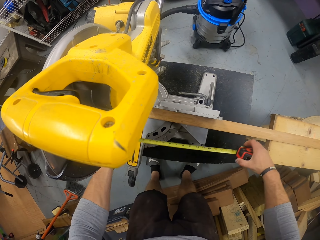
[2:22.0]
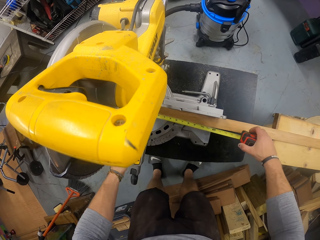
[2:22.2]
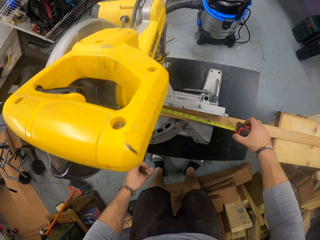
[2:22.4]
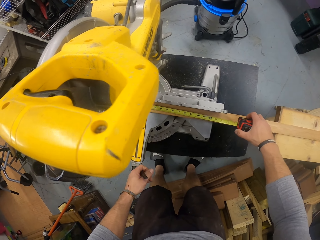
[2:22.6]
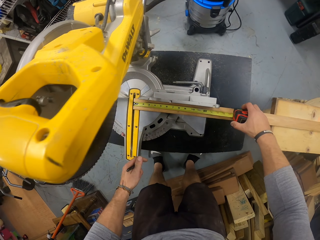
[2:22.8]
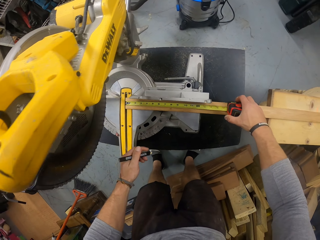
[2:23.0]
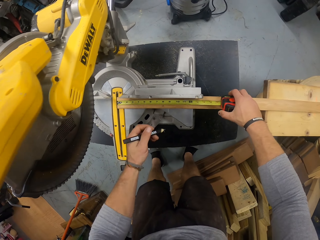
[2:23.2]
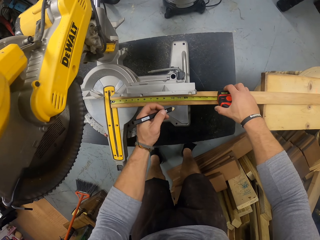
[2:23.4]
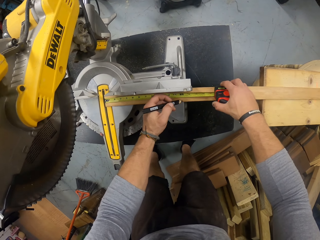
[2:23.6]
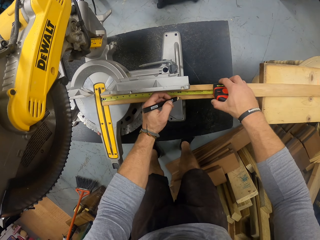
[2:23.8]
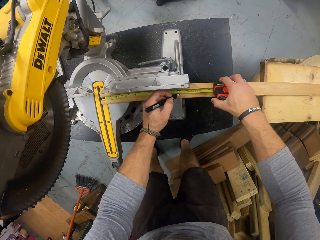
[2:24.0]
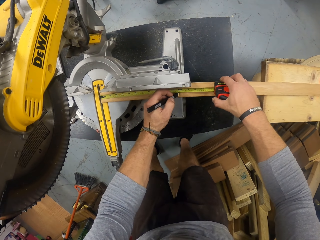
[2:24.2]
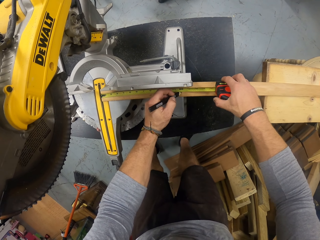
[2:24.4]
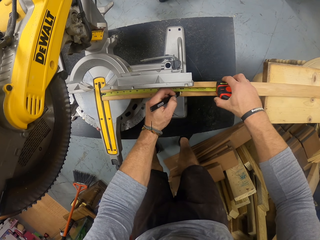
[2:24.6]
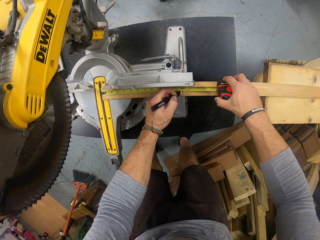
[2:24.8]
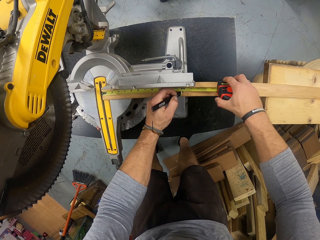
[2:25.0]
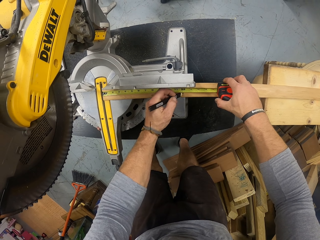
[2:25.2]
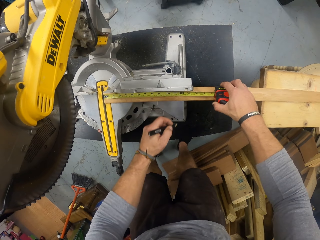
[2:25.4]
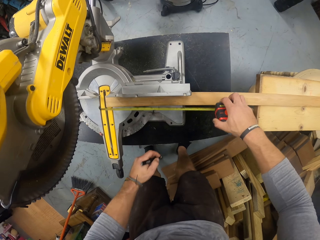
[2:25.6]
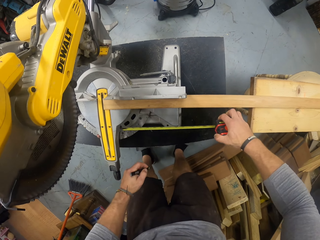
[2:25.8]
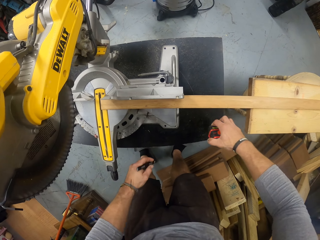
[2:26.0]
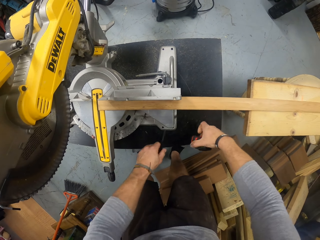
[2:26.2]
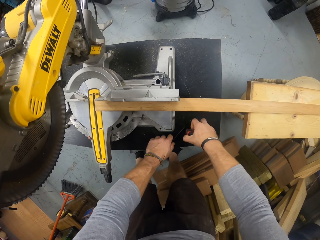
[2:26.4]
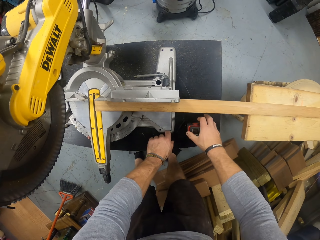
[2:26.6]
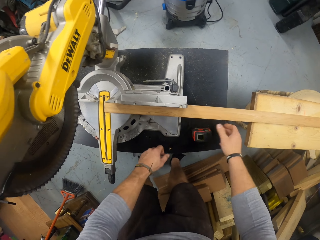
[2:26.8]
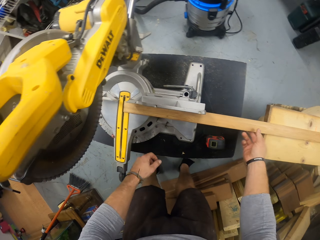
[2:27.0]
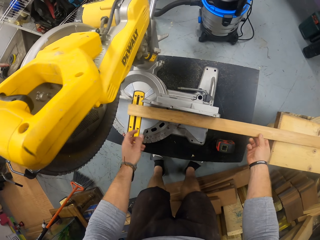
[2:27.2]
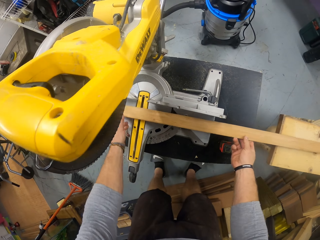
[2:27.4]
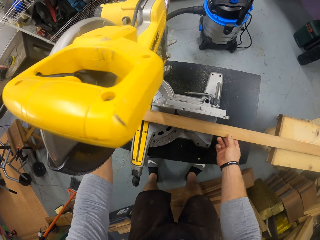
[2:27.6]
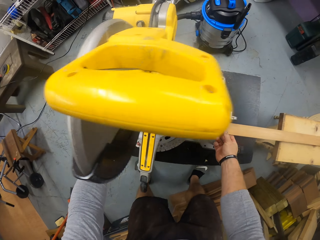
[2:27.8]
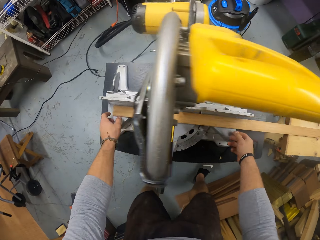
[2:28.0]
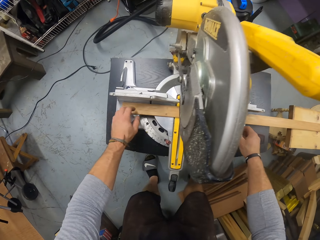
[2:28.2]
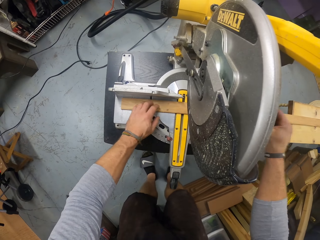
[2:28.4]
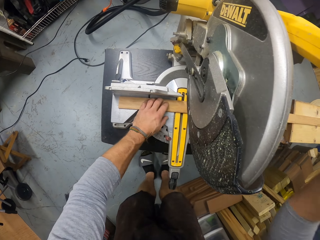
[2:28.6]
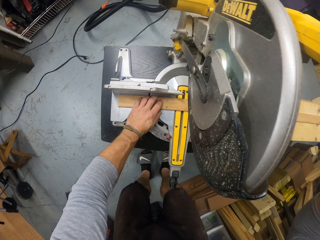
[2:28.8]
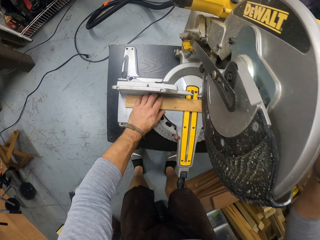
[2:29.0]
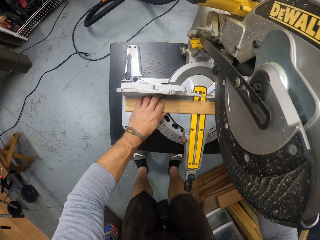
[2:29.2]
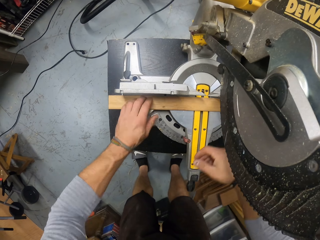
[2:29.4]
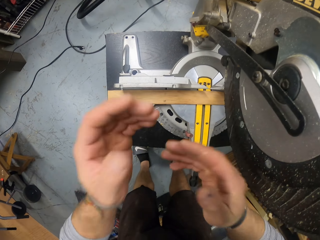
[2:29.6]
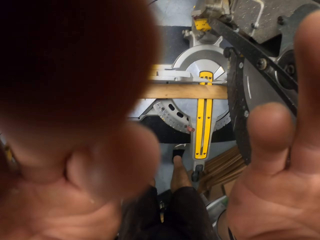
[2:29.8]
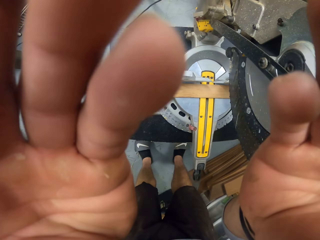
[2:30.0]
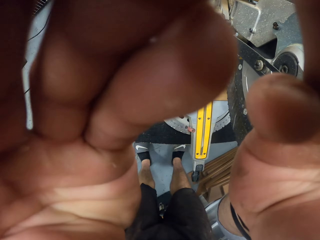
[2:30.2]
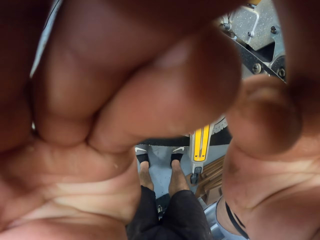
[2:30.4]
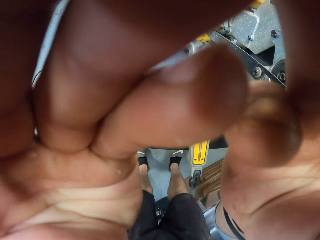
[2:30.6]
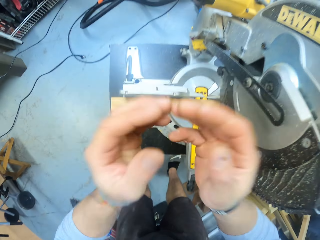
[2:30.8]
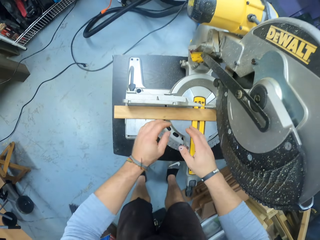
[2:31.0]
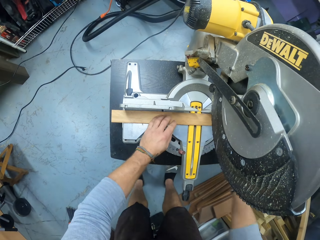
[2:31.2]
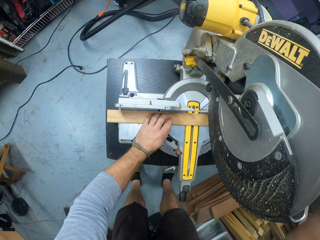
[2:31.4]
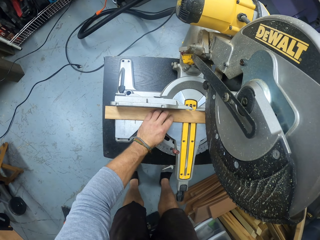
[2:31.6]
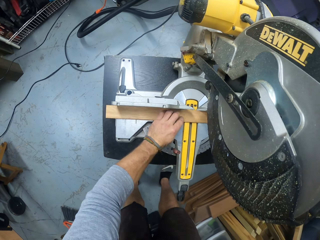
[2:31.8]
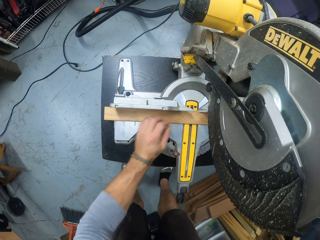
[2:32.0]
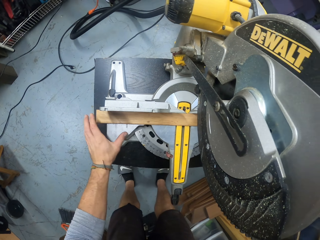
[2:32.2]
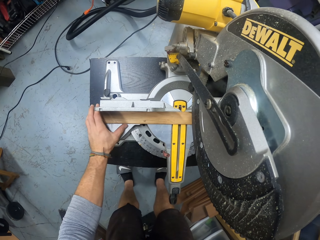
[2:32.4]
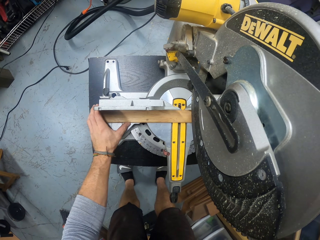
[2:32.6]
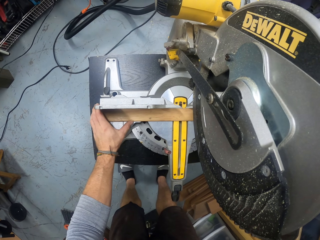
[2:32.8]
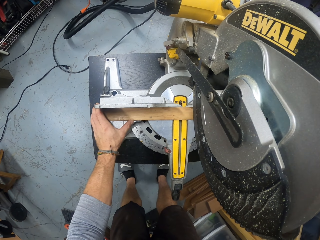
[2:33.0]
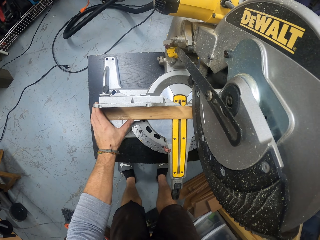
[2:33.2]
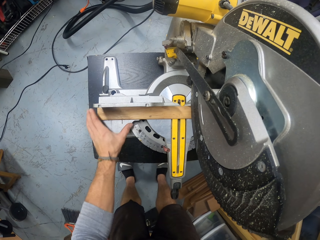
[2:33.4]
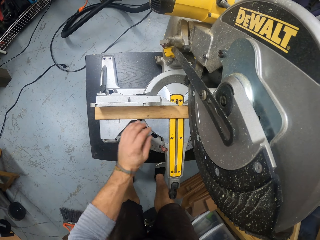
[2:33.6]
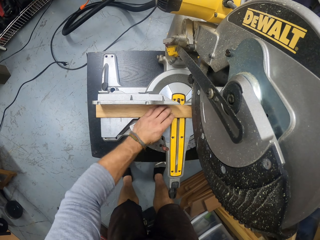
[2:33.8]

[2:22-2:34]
The camera wearer measures the wood with a tape measure. He marks the strip of wood with the pencil in his left hand. He drops the pencil on the table saw with his left hand. He drops the tape rule on the table saw with his right hand. He aligns the strip of wood under the saw with his hands. He touches his face with his hands. He adjusts the camera. He touches the strip of wood with his left hand. He cuts the strip of wood with the saw in his right hand. He adjusts the wood on the miter.

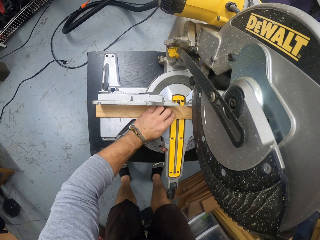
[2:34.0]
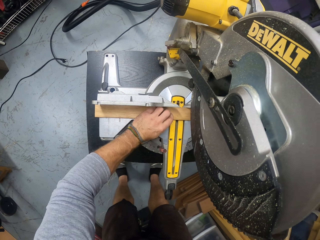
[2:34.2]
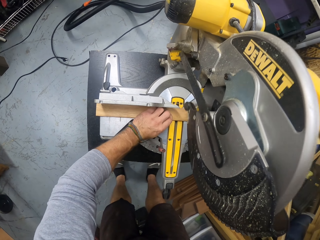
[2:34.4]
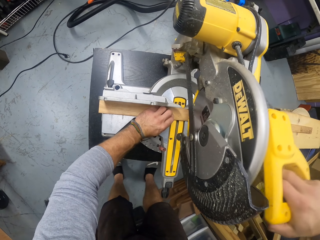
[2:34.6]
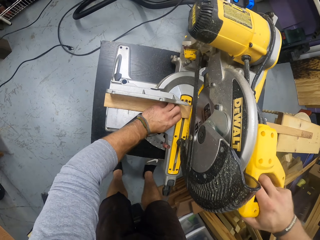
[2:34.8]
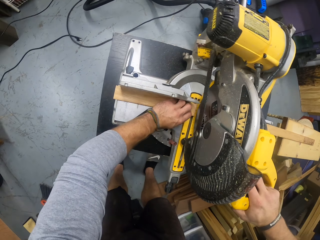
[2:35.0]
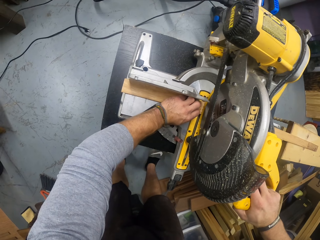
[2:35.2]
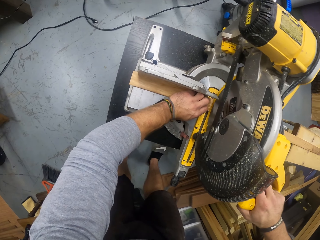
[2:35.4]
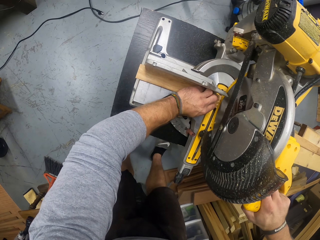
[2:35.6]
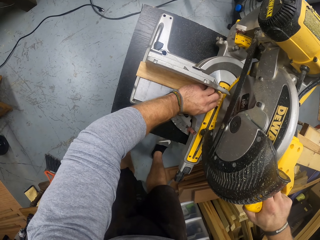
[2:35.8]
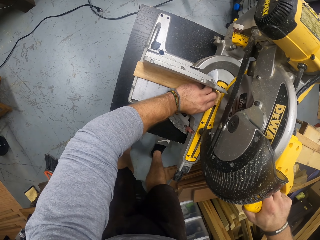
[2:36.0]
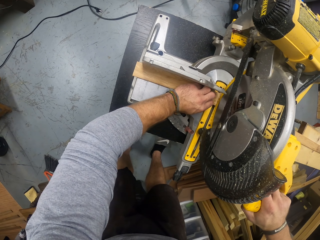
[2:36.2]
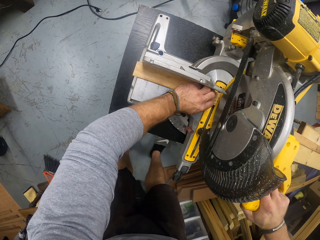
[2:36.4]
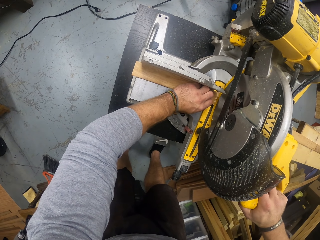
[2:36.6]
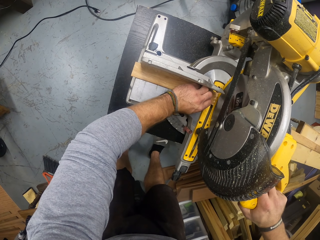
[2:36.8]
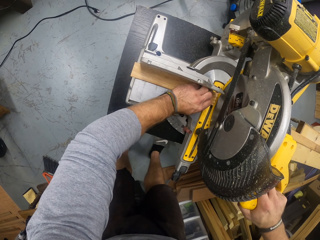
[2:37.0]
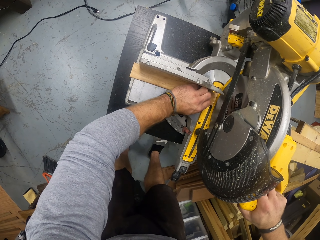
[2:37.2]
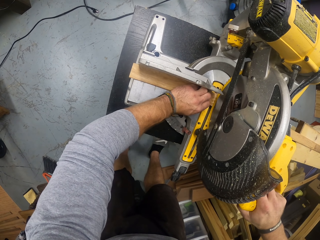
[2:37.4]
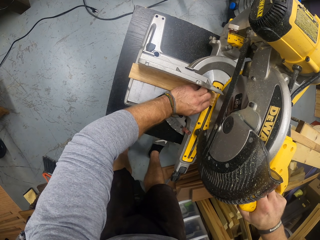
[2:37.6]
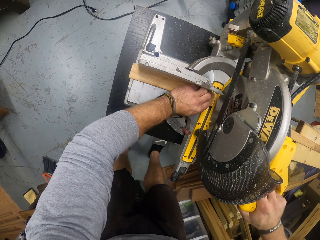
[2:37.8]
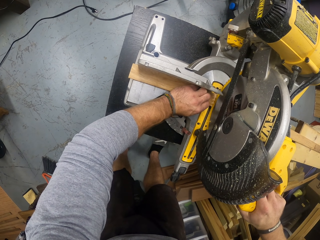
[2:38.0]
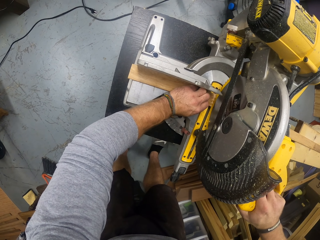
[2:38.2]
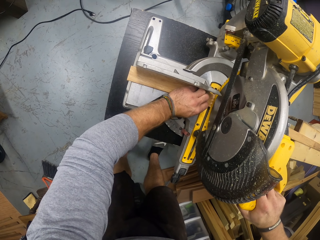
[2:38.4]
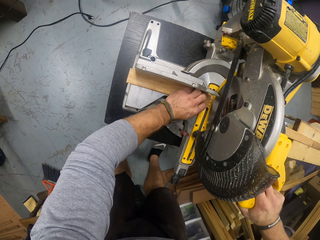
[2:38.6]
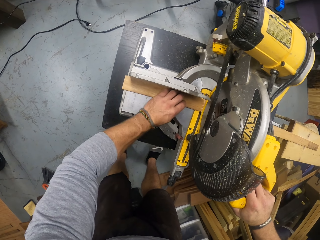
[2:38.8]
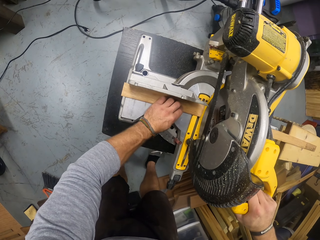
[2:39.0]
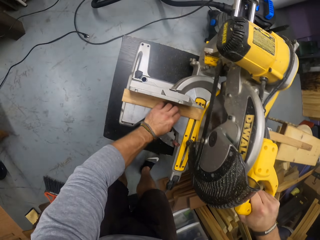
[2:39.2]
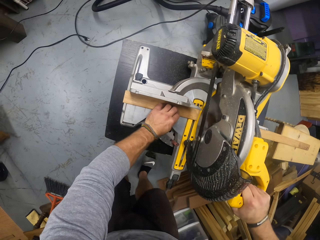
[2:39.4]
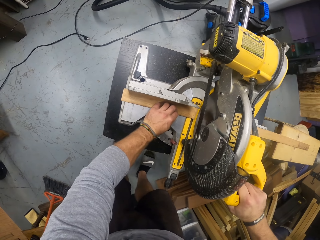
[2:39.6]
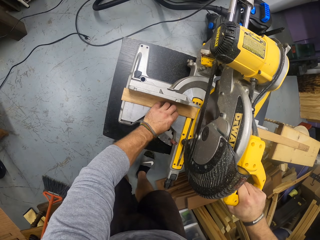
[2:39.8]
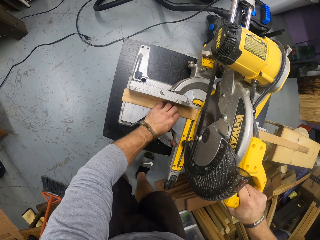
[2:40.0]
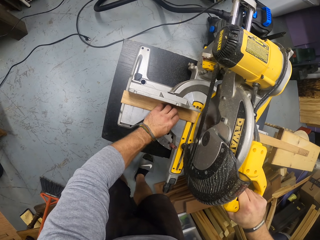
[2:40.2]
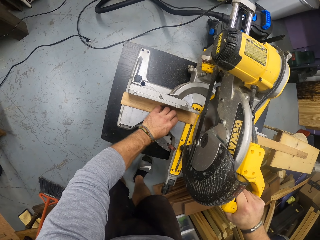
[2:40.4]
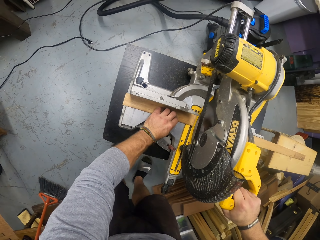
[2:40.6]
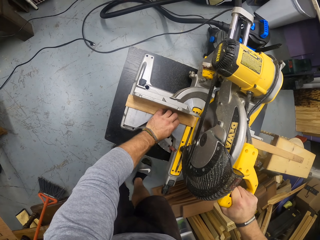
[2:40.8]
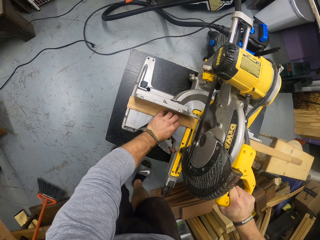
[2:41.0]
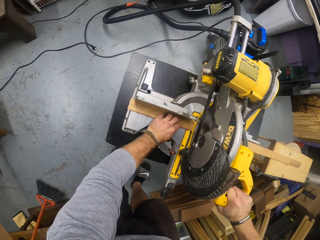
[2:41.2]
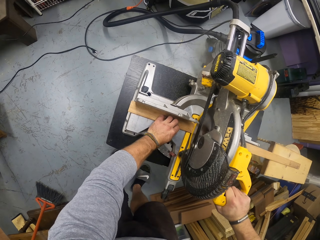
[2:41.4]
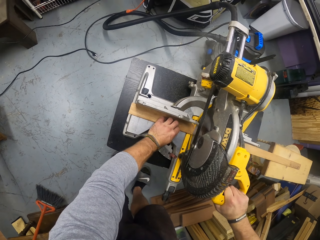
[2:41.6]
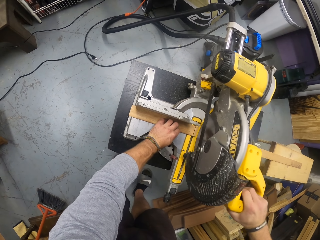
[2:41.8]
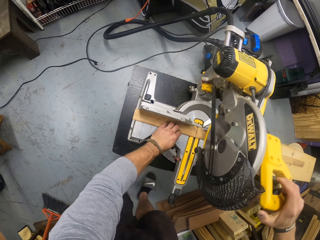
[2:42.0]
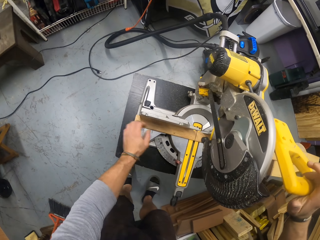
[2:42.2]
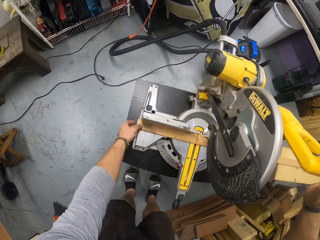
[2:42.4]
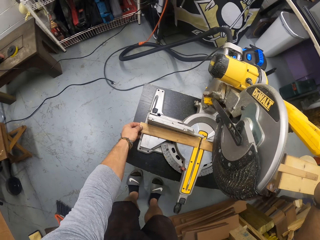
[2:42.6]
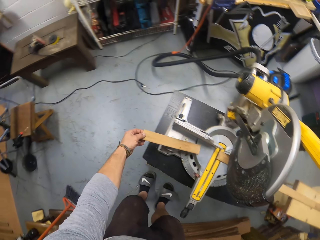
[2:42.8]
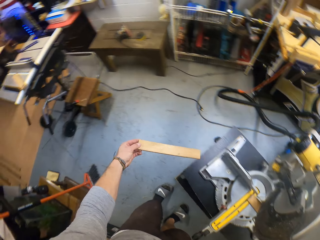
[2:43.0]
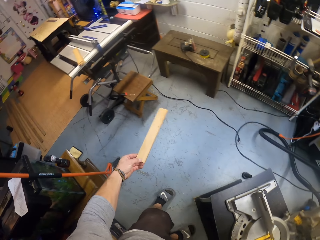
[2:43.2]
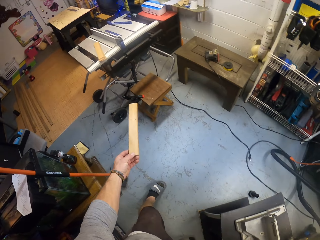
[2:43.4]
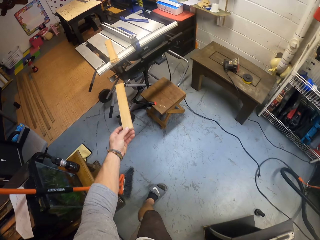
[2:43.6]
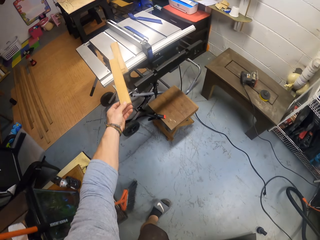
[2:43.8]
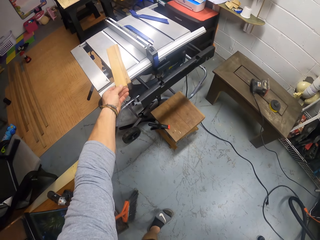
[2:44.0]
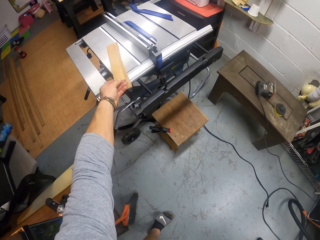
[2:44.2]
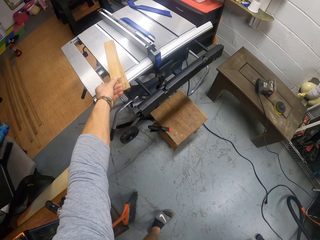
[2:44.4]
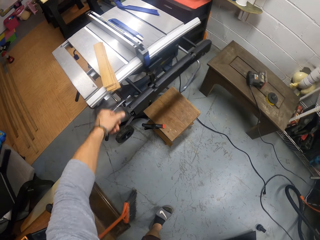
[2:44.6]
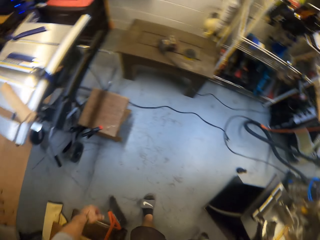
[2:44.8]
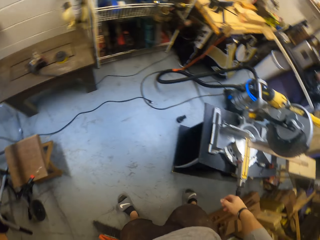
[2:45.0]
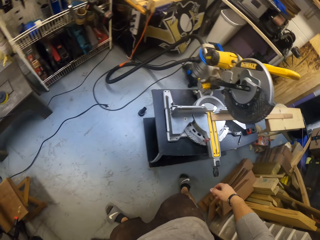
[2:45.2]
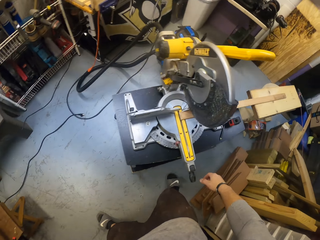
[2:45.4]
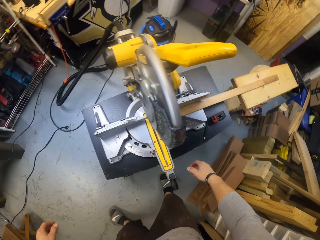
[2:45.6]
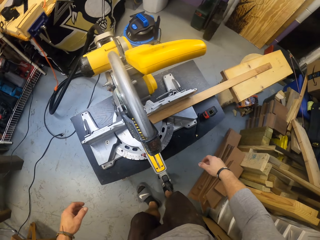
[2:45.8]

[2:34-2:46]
The camera wearer cuts the wood with the miter saw. He picks up a piece of wood on the table saw with his right hand. He drops the piece of wood on an inactive table saw with his left hand.
